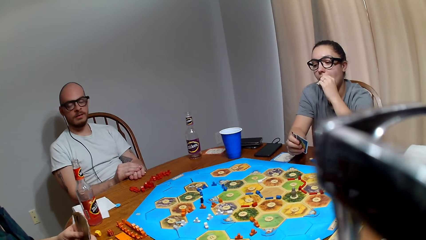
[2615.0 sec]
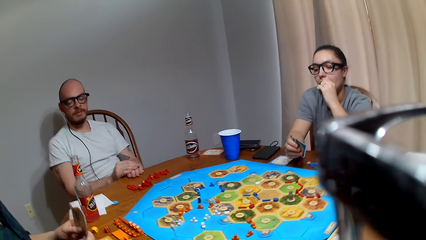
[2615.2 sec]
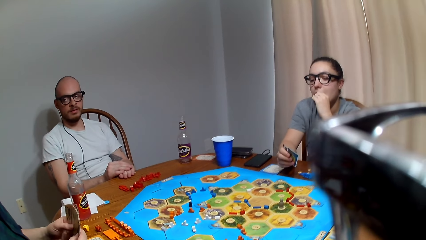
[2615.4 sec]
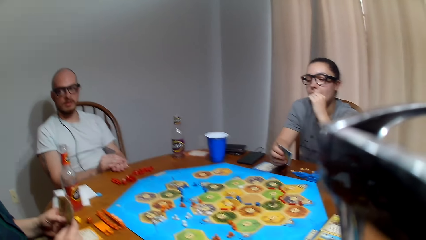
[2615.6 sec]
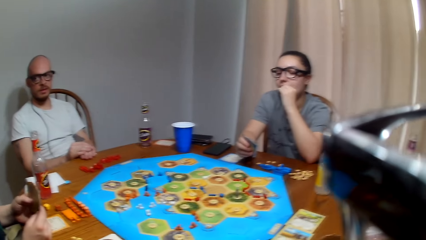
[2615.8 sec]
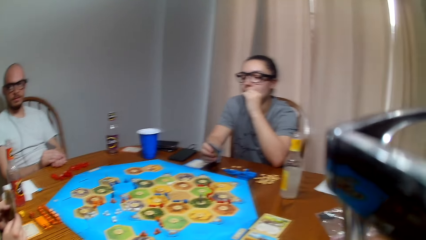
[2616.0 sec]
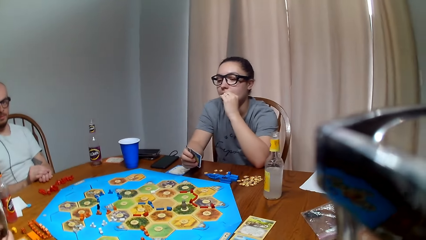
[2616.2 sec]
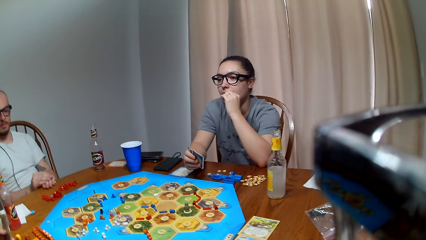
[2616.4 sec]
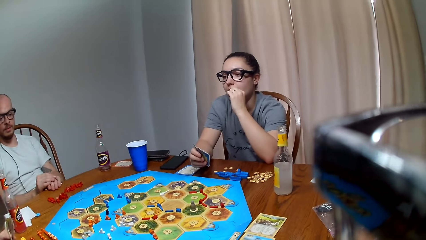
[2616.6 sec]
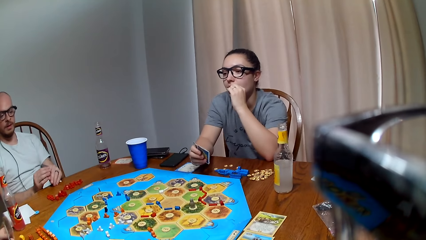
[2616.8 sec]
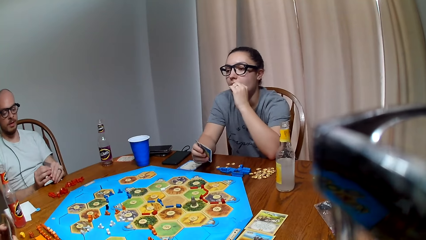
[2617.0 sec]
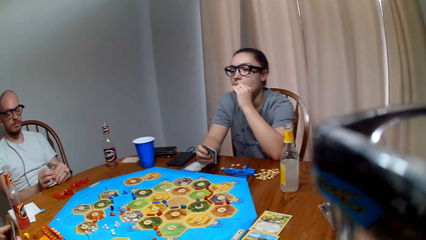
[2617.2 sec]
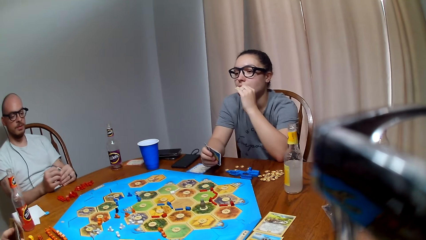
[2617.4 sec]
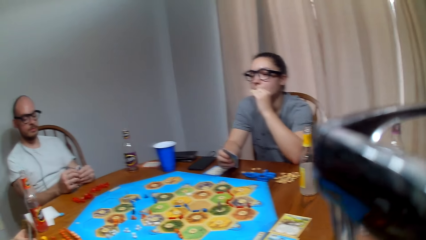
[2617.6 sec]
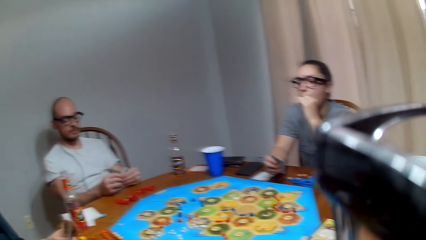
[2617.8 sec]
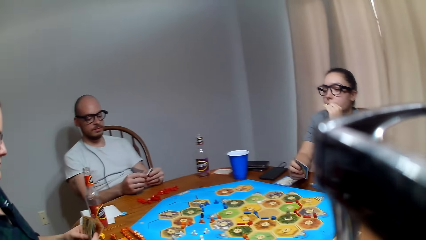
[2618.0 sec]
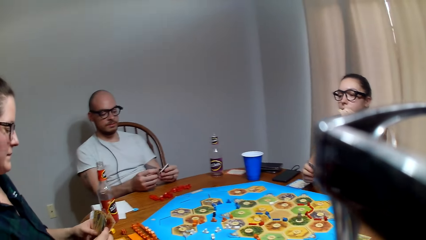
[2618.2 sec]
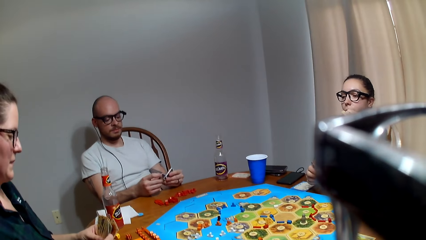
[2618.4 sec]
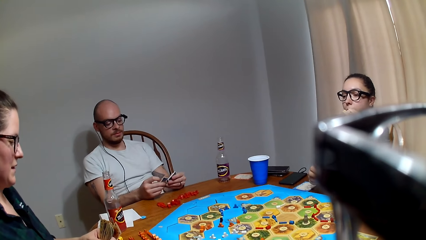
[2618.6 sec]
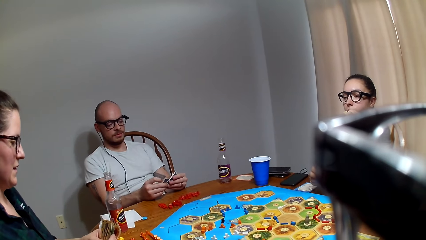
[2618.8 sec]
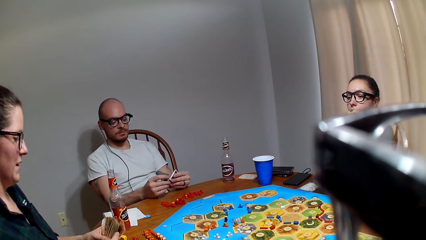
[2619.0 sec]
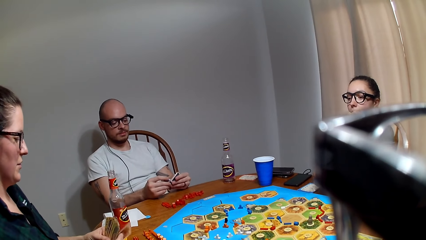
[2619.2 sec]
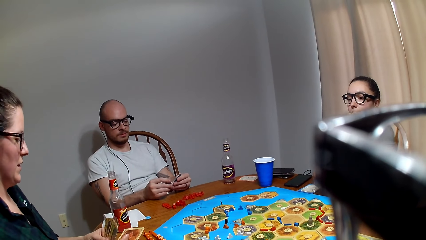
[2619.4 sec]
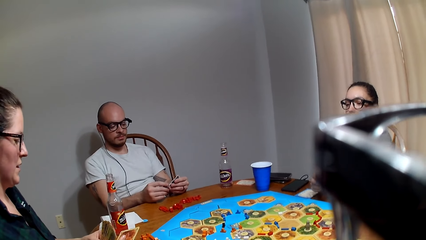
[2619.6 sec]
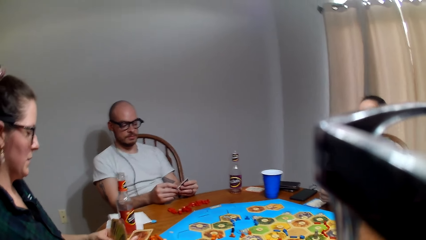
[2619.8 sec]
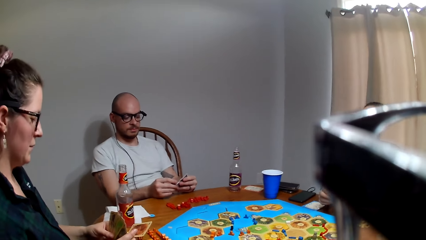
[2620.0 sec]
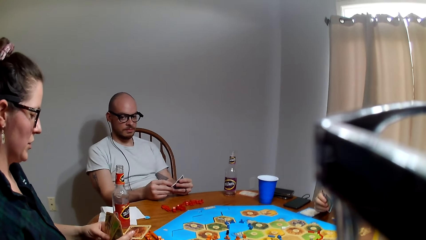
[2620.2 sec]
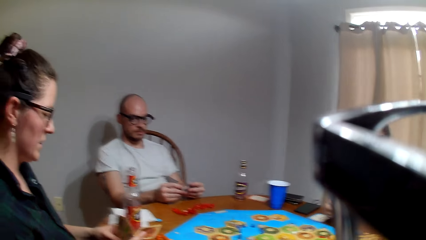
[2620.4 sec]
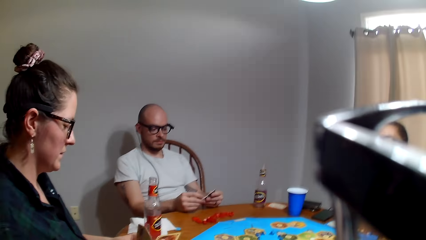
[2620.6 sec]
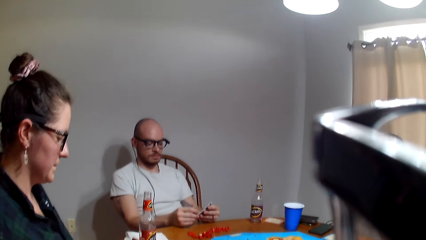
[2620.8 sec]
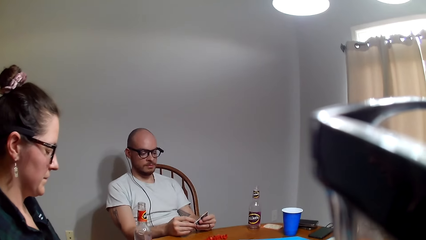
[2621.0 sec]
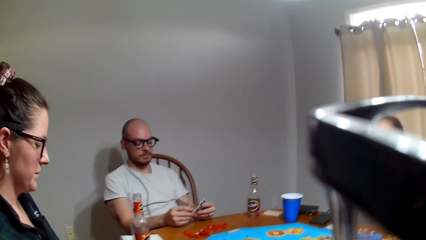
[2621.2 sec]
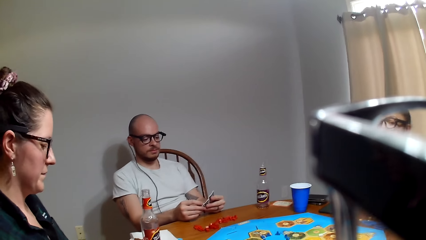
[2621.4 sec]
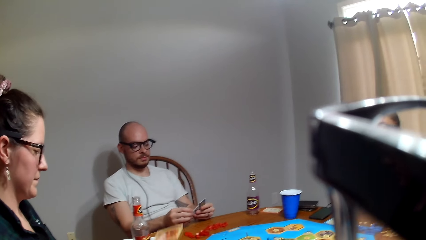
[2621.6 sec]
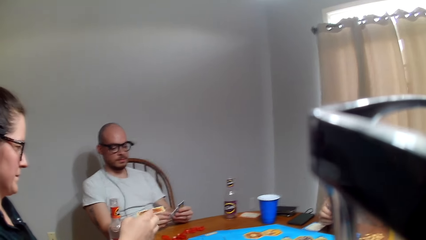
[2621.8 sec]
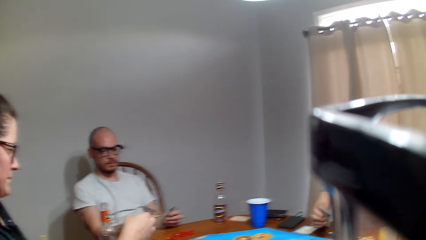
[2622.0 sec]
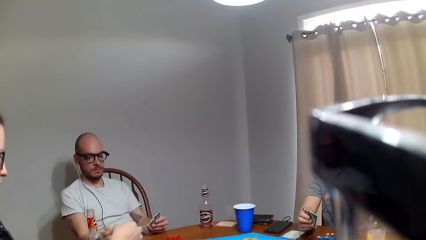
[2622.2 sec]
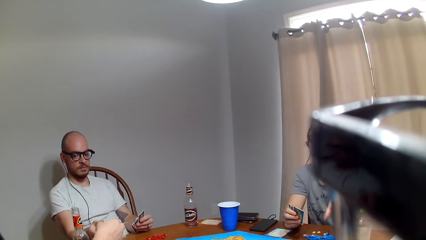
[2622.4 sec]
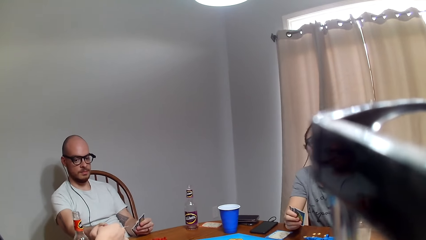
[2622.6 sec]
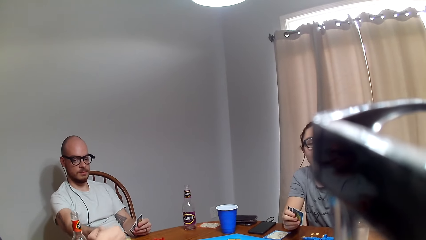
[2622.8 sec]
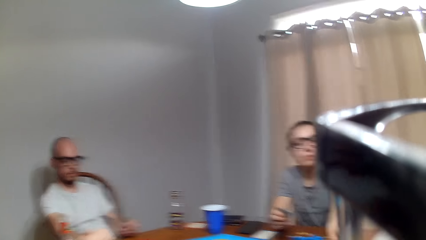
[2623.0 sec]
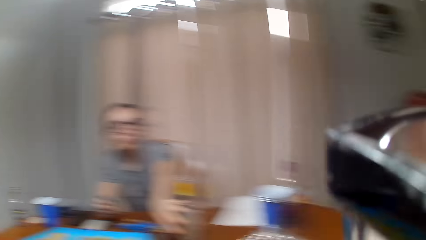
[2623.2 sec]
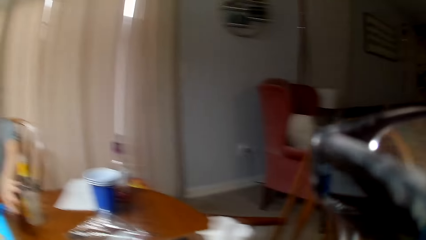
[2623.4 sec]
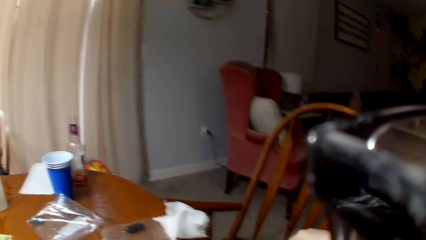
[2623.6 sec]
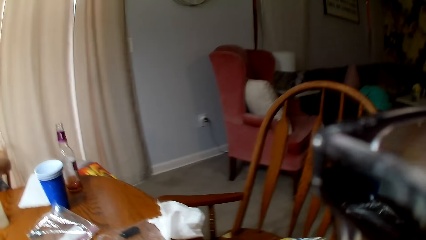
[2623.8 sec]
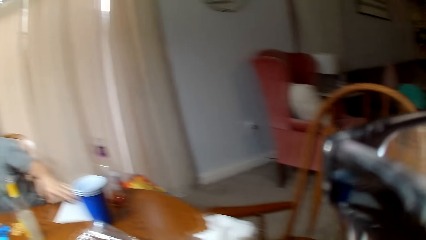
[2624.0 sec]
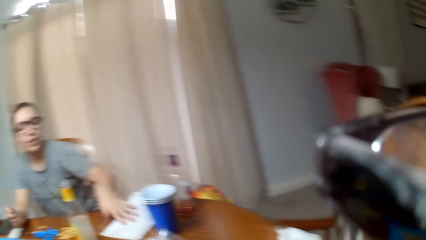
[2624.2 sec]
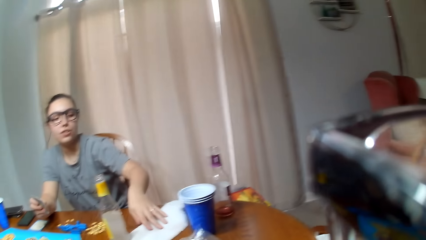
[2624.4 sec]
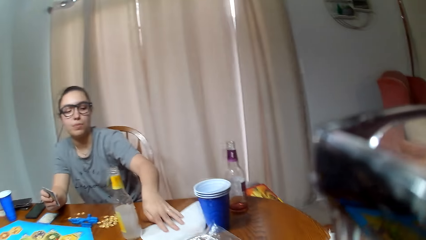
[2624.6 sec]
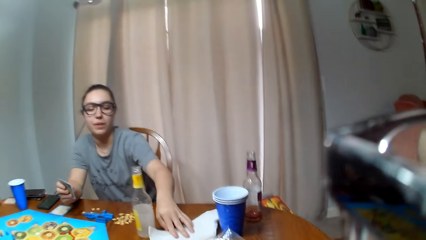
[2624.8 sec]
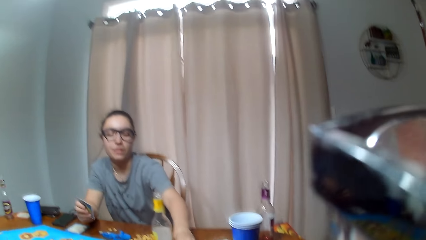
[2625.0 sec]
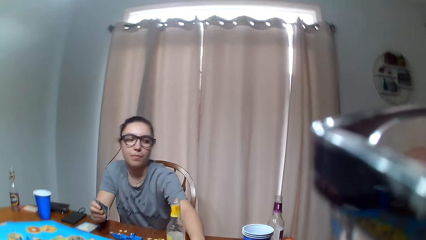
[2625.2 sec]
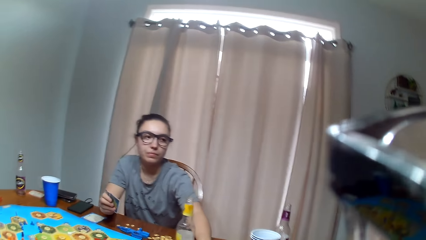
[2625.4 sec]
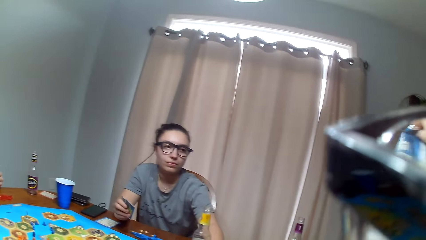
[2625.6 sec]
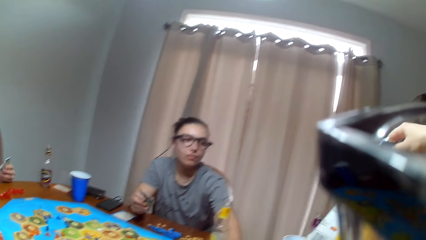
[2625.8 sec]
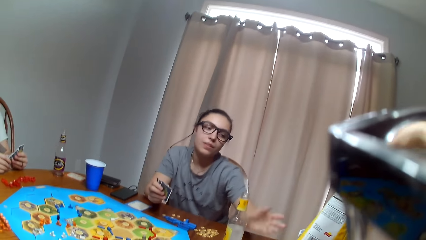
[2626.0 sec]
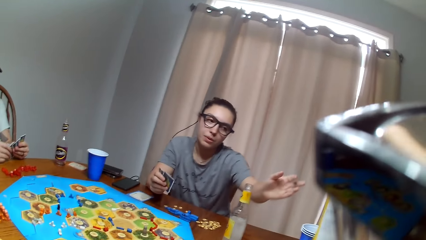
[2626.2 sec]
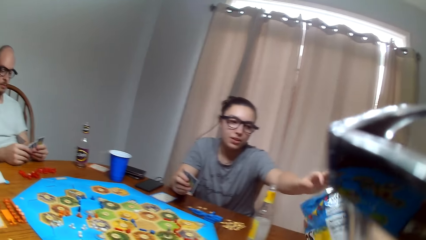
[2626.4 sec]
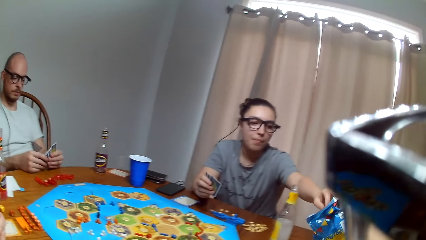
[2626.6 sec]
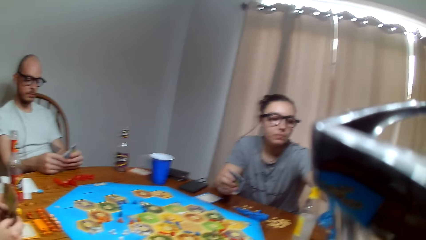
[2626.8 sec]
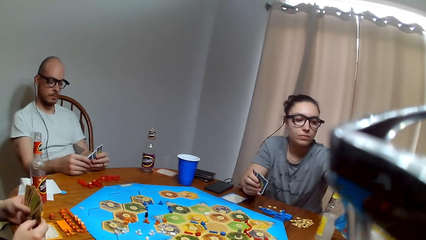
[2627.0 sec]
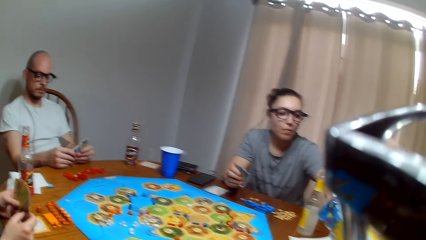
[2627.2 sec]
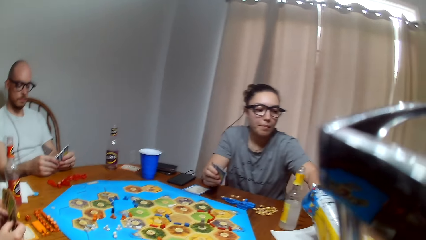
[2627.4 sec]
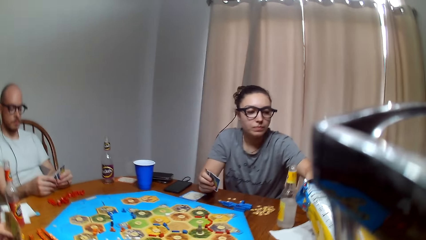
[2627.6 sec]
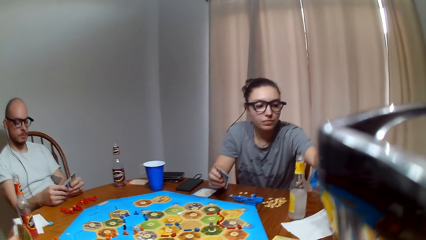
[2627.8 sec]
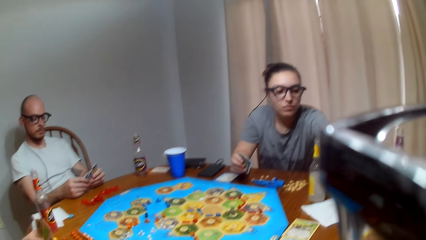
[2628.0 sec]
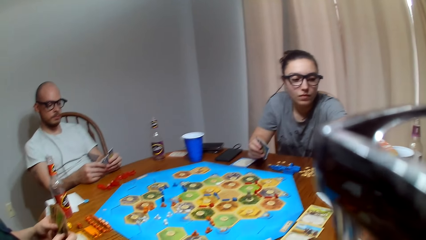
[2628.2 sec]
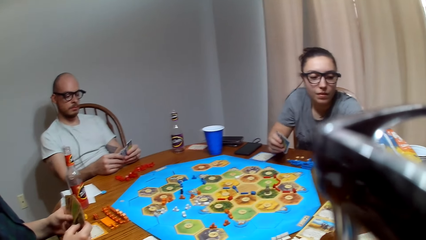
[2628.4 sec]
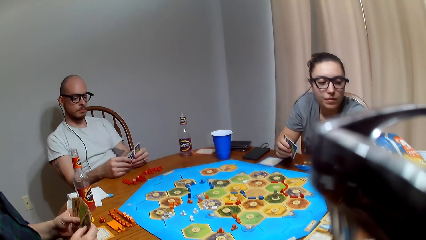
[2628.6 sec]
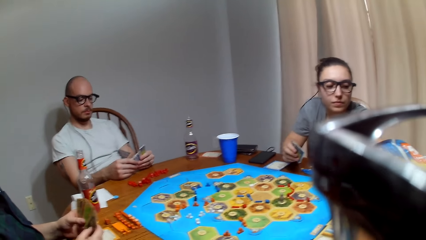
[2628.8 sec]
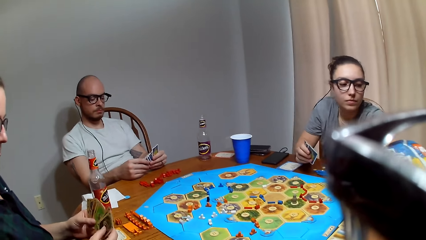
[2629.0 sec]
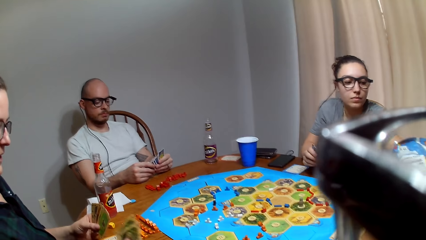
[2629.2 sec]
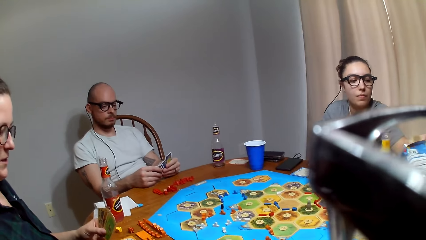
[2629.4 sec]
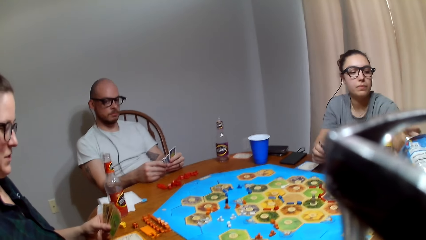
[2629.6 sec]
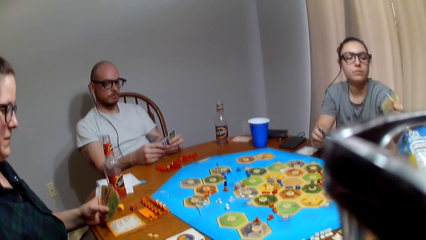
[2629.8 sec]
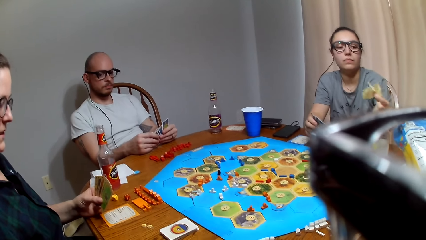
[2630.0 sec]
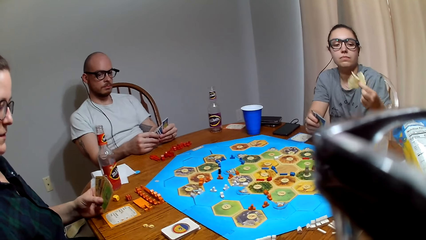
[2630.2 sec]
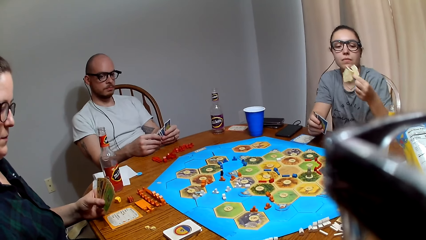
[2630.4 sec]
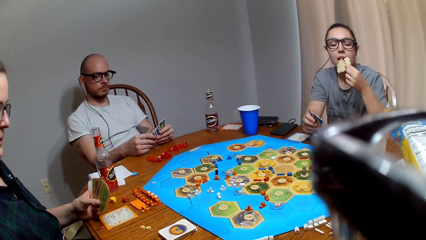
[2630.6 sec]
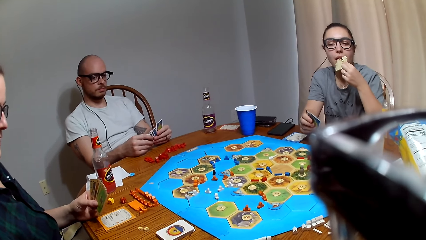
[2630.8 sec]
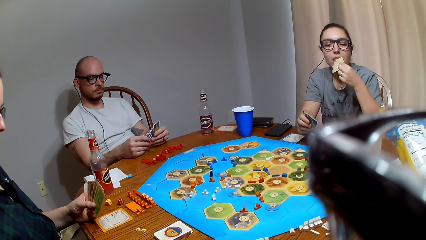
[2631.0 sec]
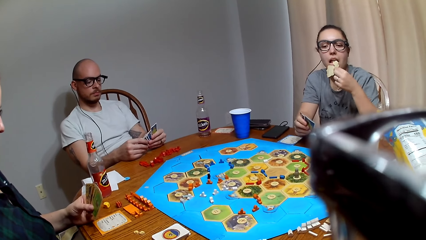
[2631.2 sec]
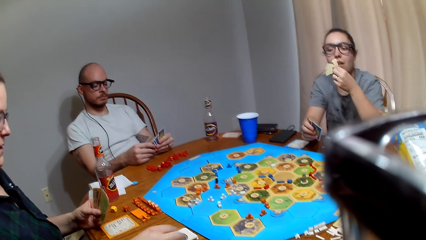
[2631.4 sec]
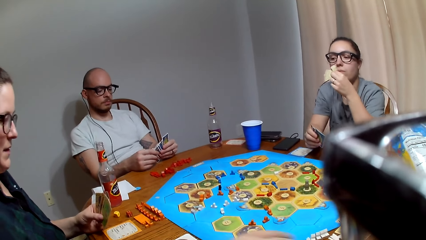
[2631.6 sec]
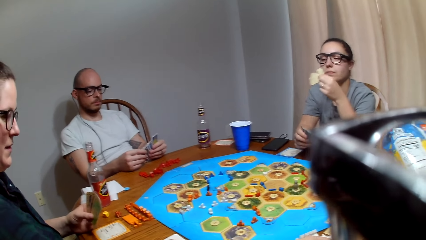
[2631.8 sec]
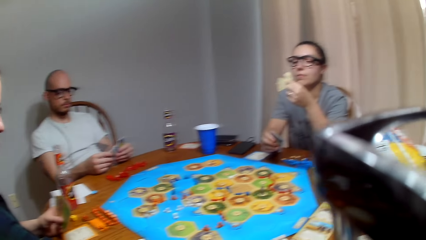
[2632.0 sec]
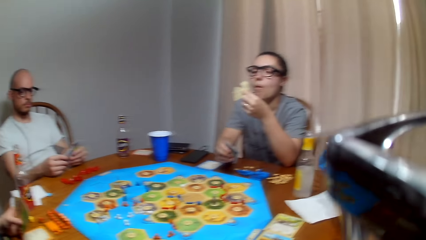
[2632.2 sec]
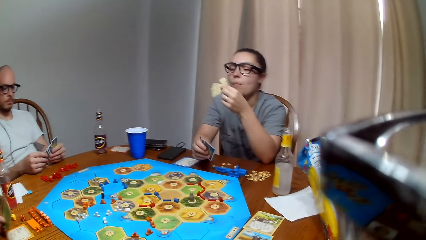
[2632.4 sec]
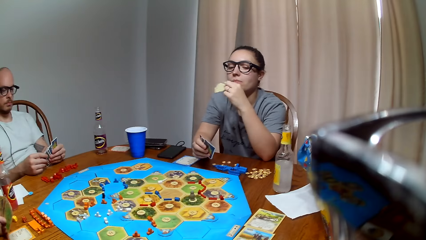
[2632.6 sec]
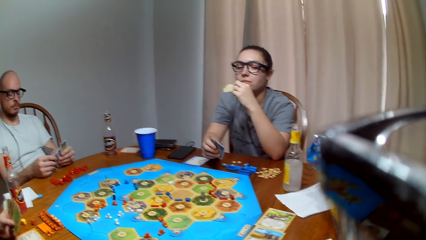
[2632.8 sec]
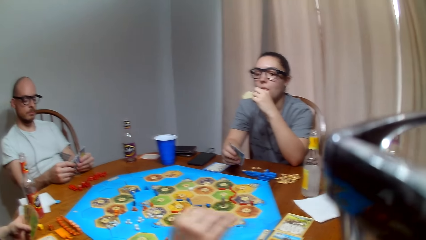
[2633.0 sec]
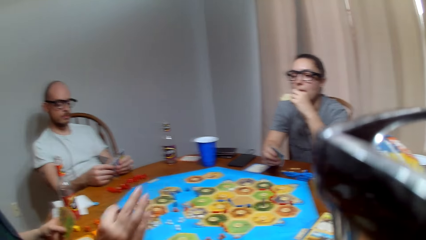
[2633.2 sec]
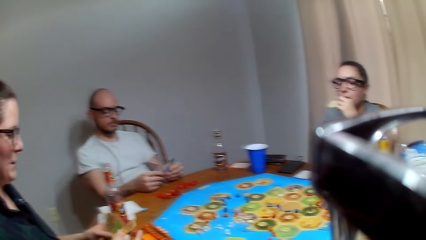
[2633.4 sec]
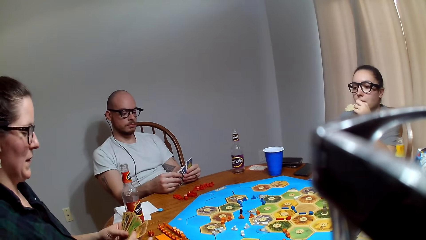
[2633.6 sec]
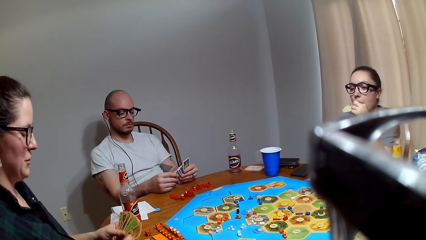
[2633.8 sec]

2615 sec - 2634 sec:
A lady gives a man a card. The camera wearer picks a snack from the chair. They give the snack to another lady. The other lady takes the snacks. The other lady eats the snack.
